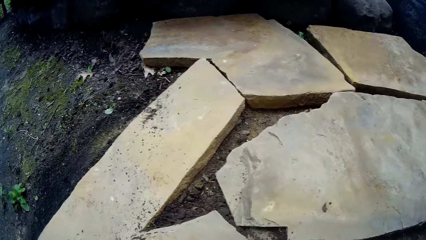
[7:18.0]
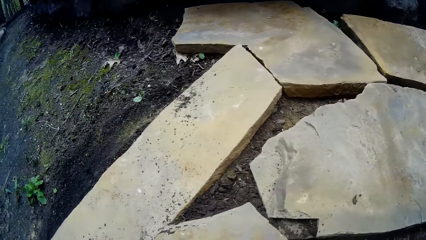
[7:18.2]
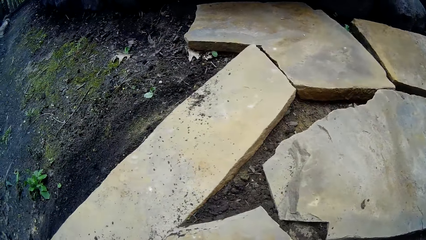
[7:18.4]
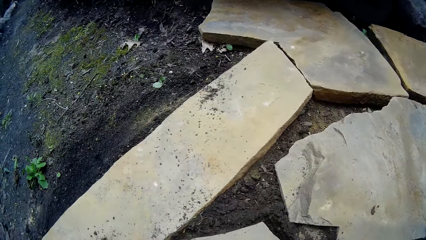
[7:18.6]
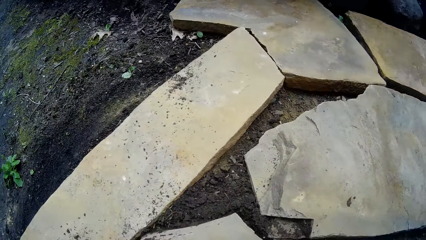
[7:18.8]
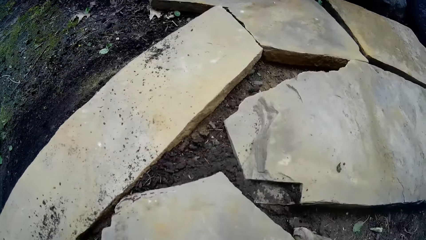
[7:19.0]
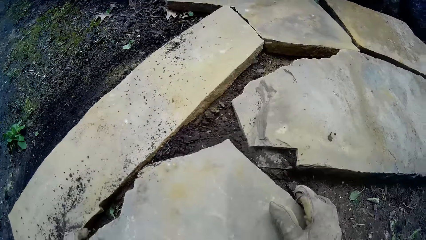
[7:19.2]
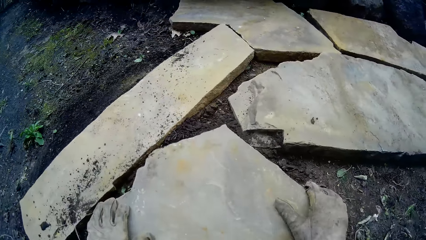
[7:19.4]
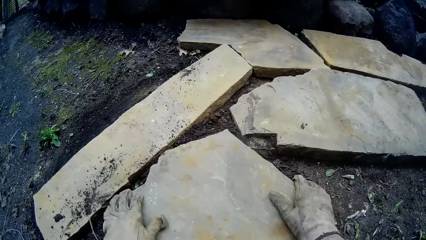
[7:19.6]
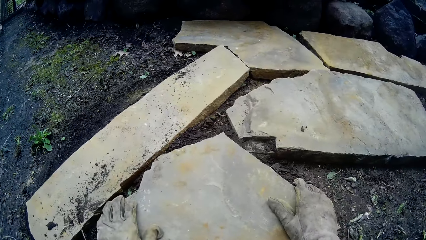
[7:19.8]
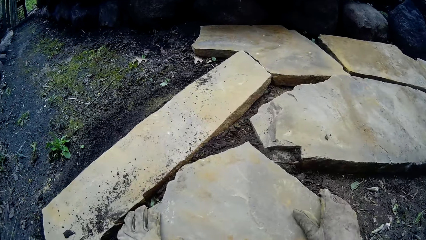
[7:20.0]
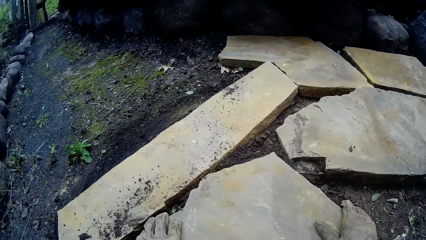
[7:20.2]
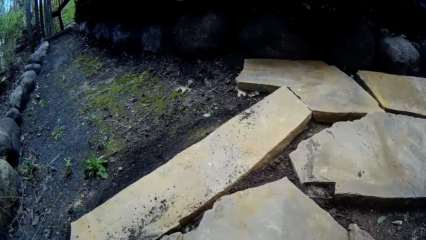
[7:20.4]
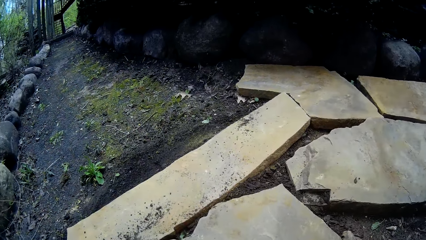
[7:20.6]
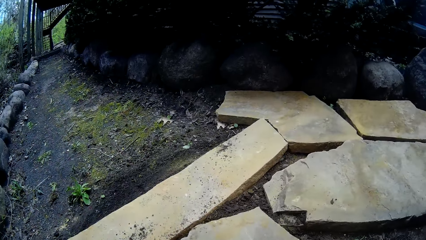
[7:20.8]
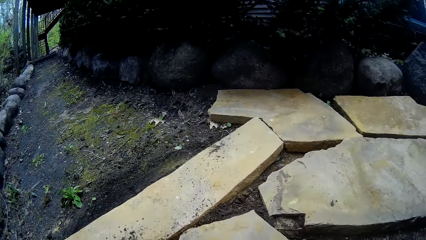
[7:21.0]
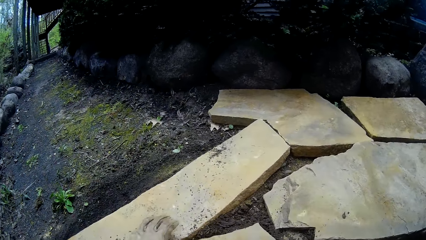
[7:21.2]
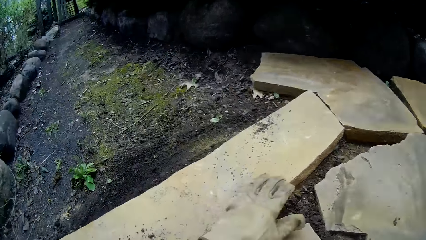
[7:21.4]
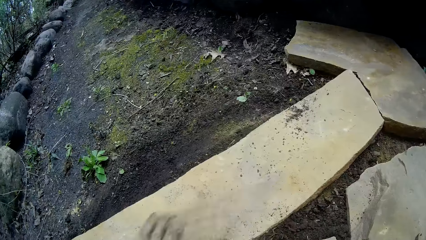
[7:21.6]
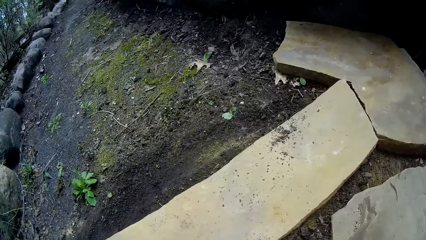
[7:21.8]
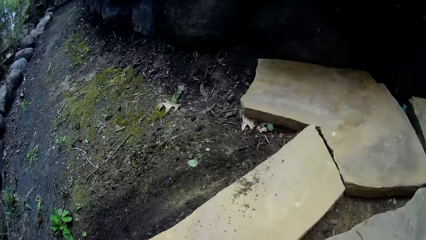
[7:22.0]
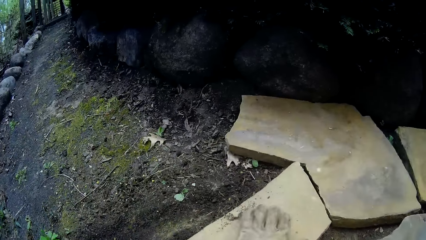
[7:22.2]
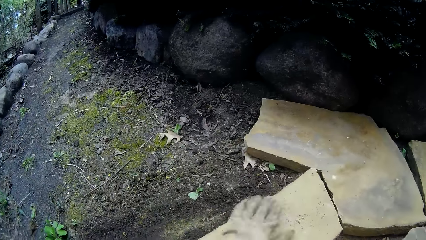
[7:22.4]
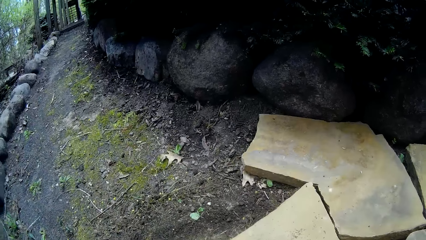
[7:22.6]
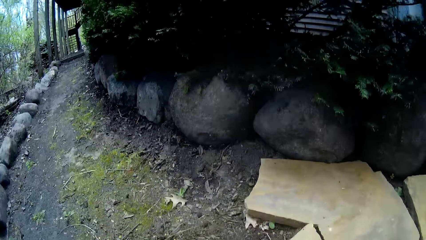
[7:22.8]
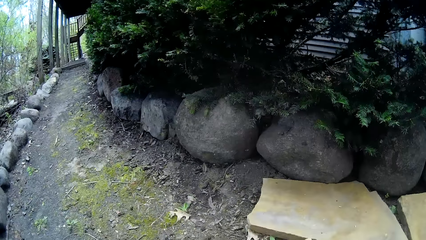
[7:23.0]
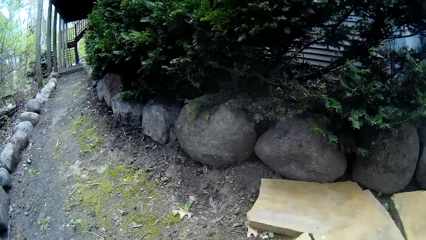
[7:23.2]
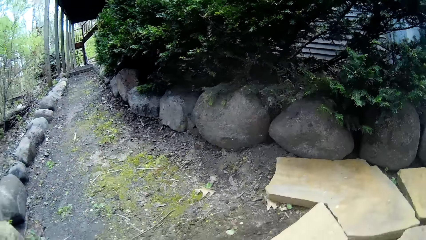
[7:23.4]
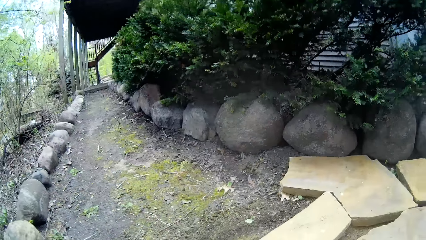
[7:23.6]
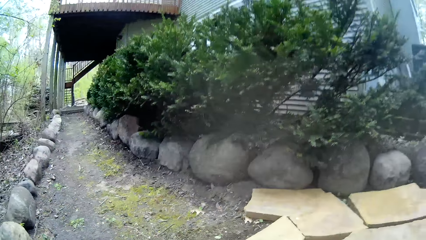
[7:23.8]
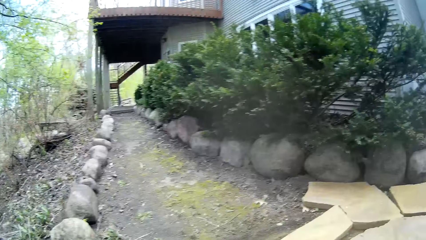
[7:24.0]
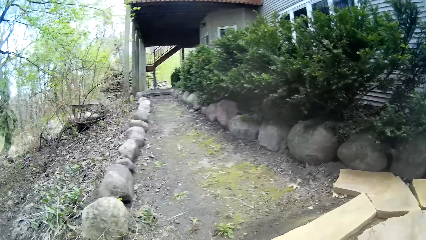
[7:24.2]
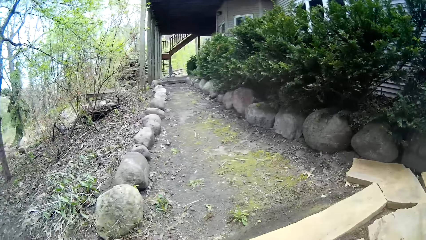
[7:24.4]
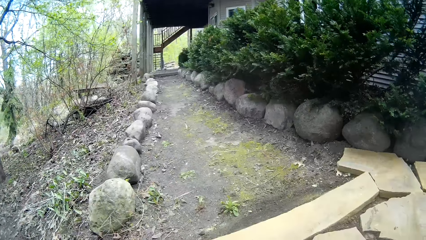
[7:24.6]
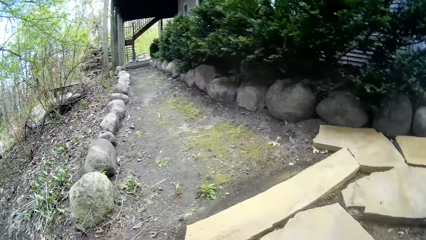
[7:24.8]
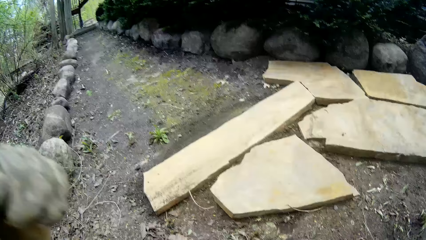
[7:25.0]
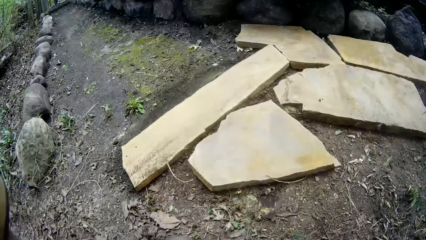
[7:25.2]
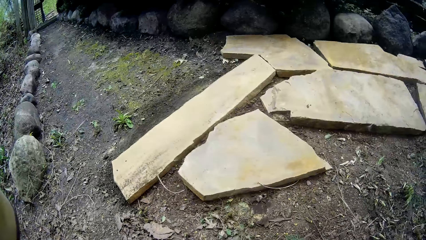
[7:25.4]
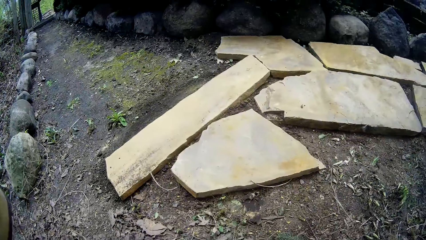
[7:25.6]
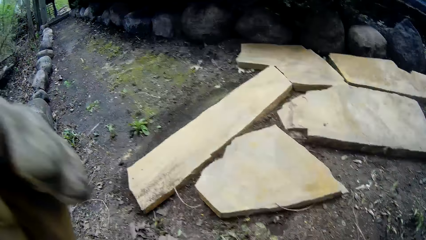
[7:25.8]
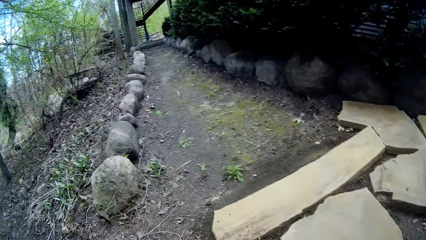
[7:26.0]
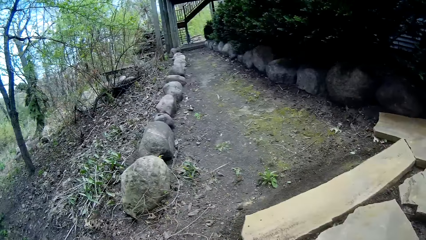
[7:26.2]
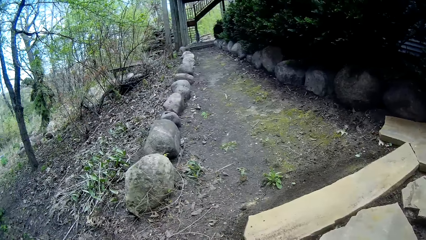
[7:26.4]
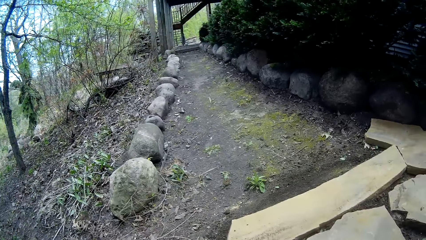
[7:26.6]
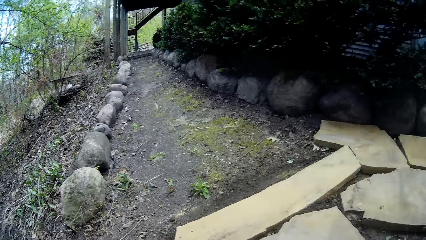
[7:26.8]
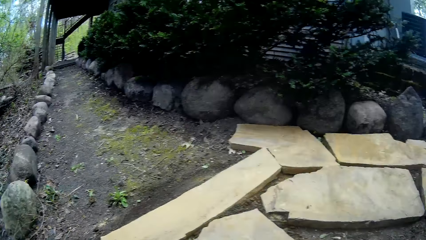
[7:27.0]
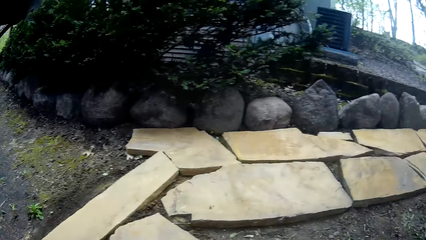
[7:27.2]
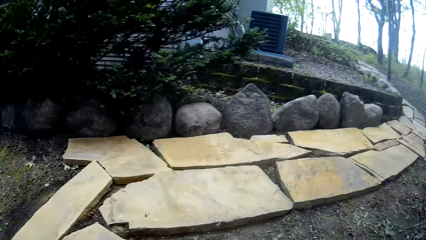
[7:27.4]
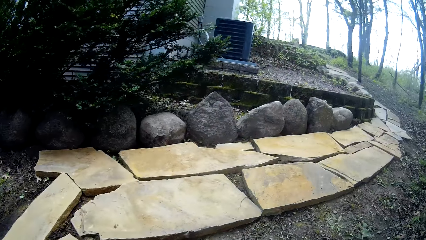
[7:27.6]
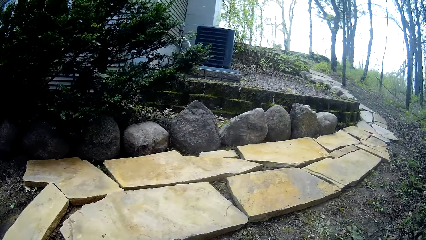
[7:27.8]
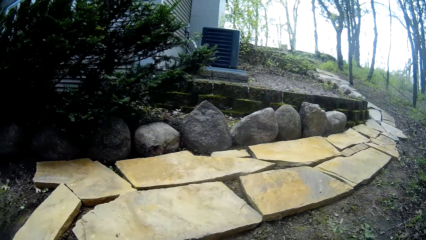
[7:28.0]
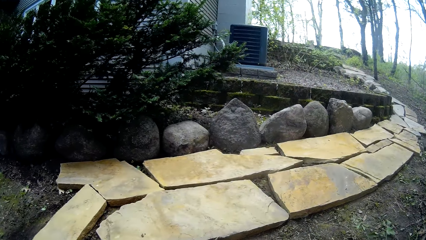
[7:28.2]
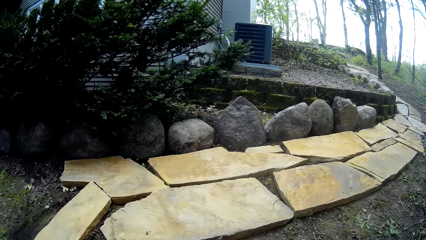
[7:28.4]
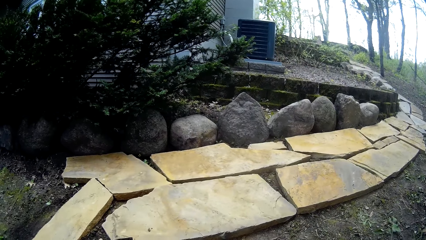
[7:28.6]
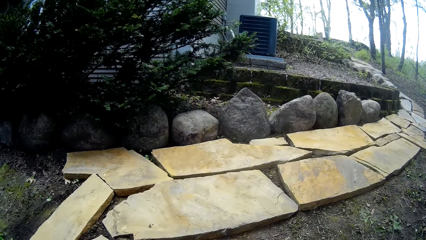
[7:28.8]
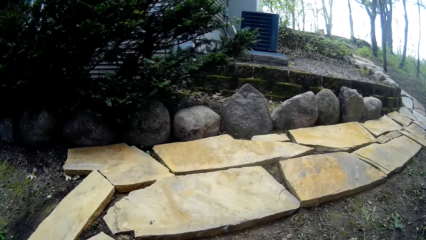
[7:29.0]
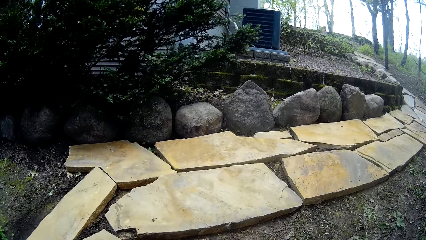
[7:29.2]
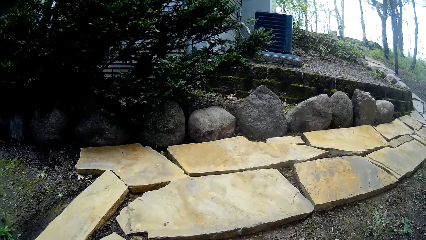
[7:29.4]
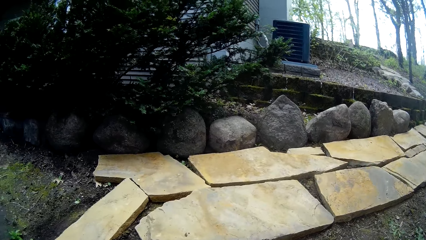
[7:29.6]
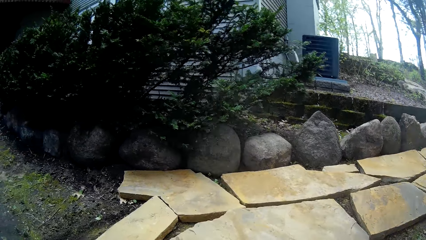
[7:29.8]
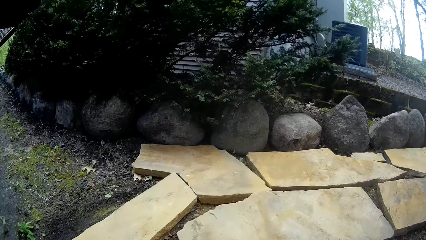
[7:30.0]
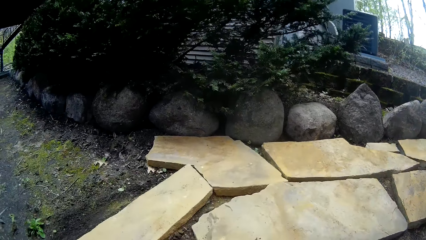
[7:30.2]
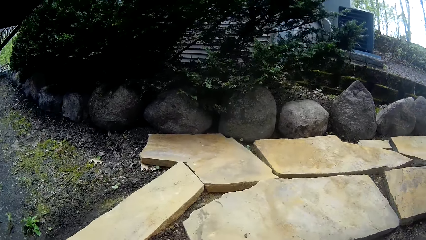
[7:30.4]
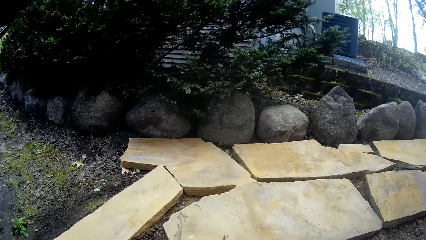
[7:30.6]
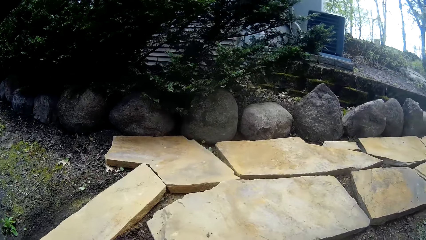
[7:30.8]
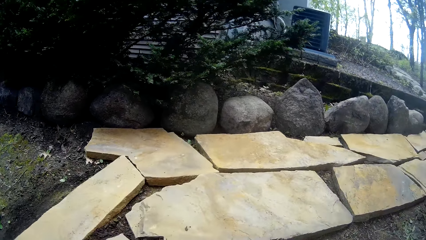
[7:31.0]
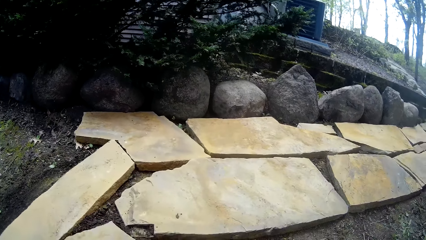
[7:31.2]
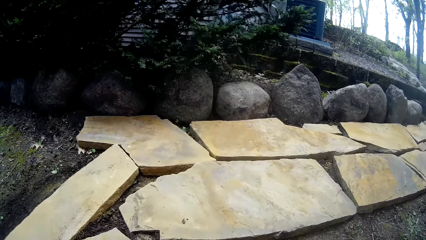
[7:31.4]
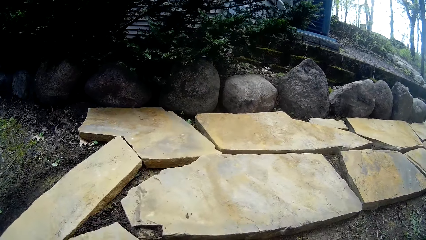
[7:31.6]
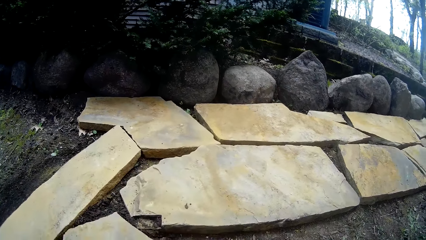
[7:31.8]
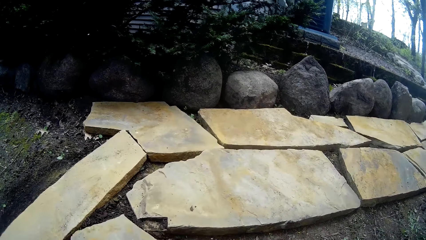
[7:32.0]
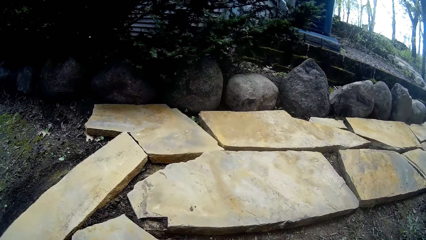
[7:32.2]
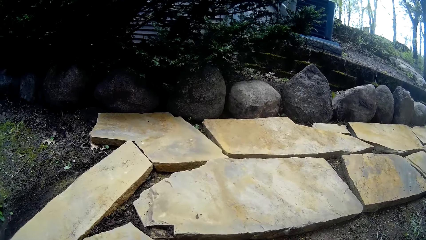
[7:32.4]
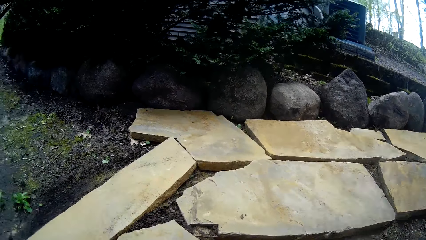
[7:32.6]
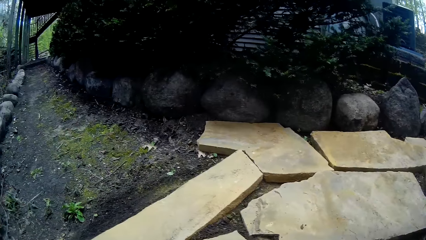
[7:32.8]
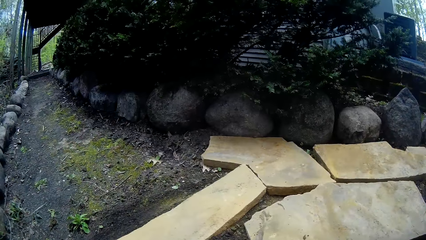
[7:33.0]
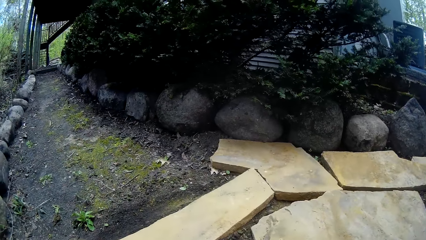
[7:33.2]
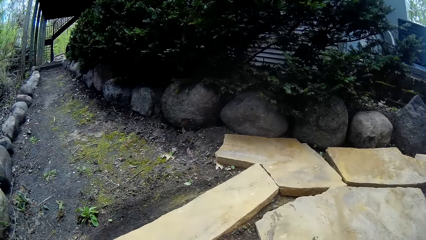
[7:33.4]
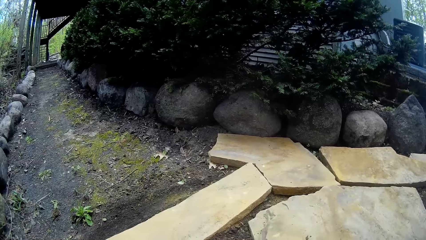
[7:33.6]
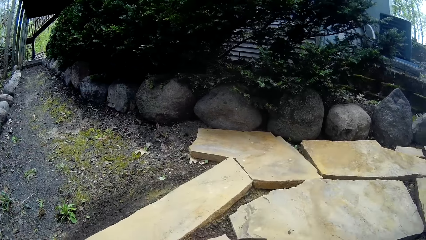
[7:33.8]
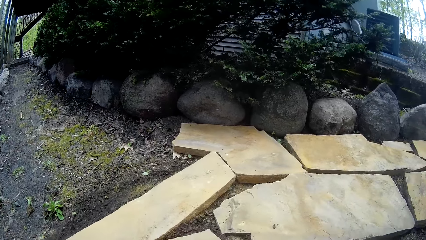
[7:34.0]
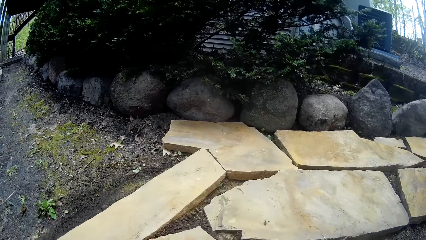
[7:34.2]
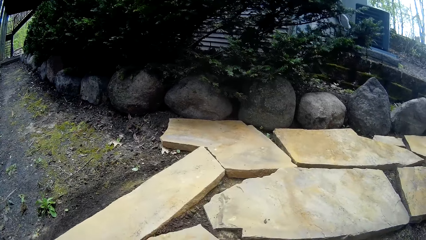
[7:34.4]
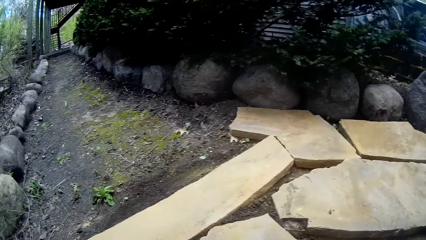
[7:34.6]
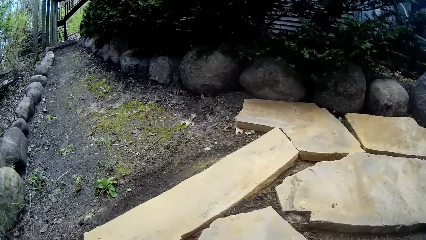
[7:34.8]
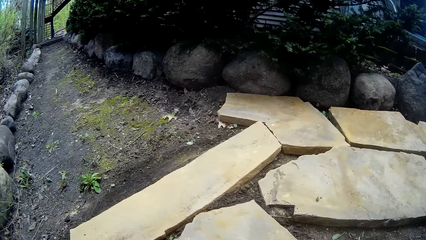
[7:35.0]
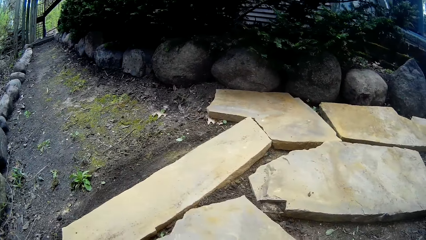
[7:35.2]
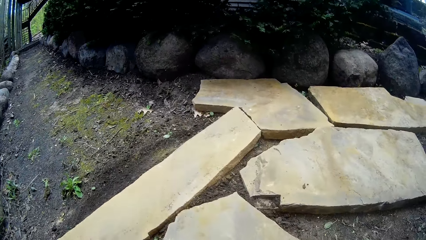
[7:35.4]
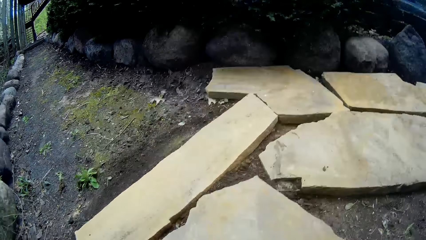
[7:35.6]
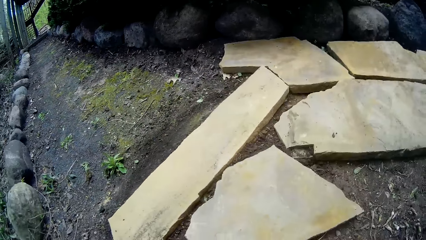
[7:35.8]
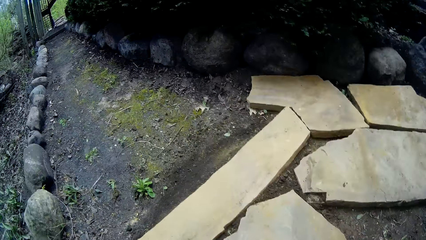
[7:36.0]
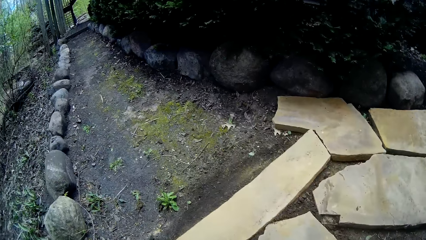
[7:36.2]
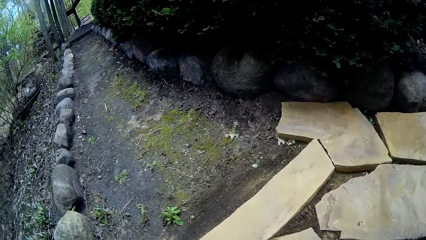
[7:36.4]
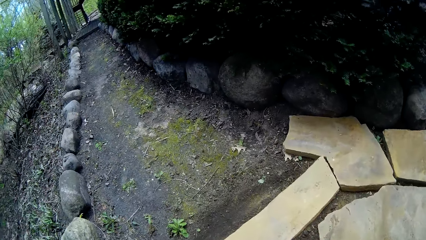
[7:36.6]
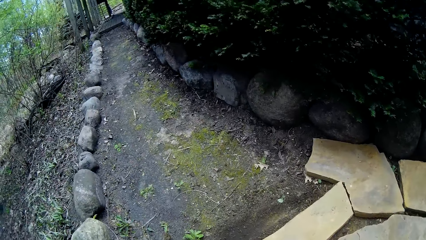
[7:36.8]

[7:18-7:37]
The camera wearer lays the cobblestone or rock on the ground with both hands. They wipe soil on the rock. They move around the area. They look around the area.
